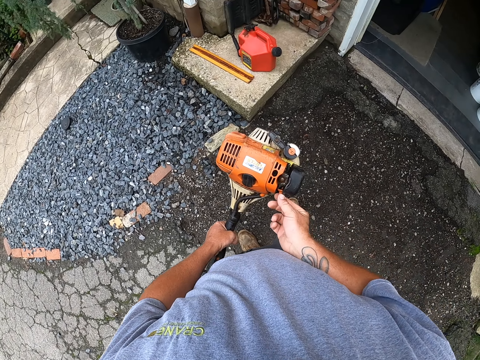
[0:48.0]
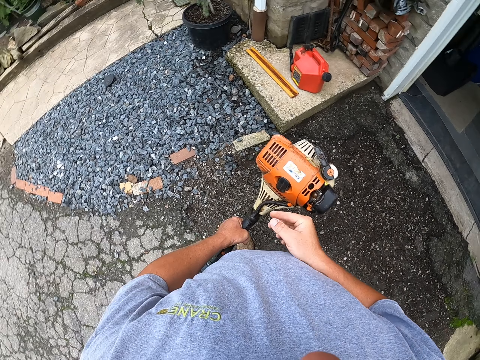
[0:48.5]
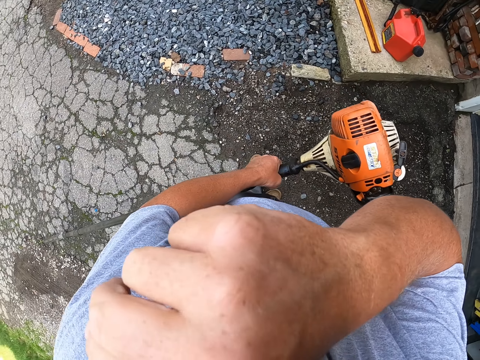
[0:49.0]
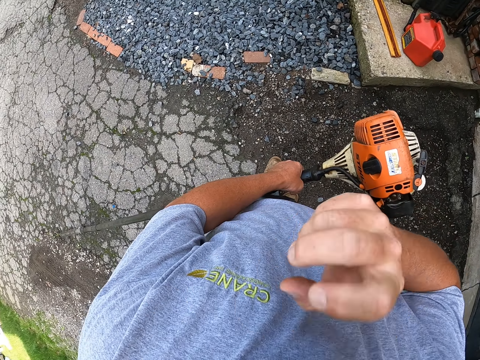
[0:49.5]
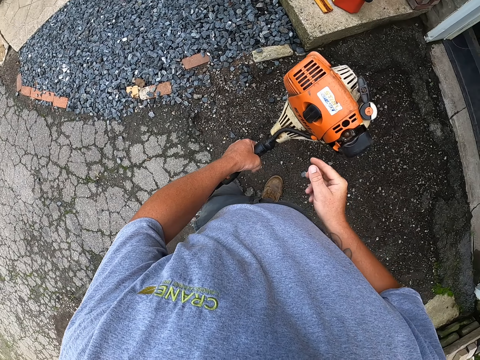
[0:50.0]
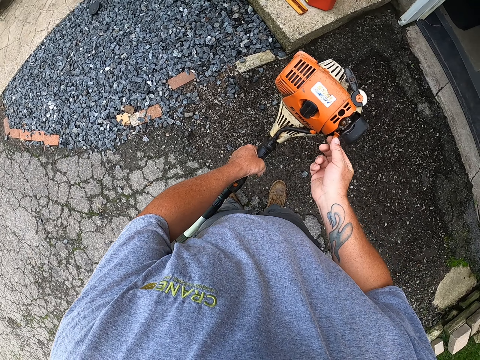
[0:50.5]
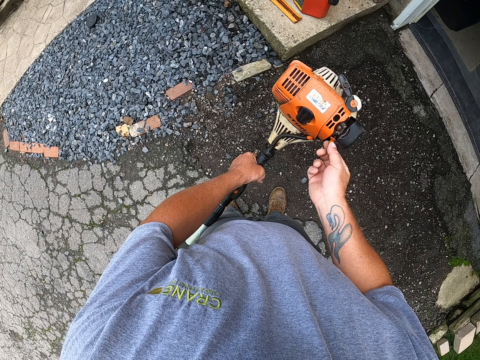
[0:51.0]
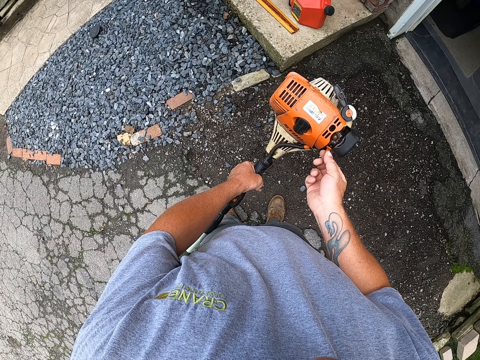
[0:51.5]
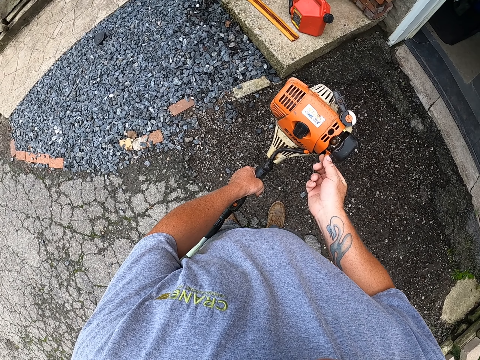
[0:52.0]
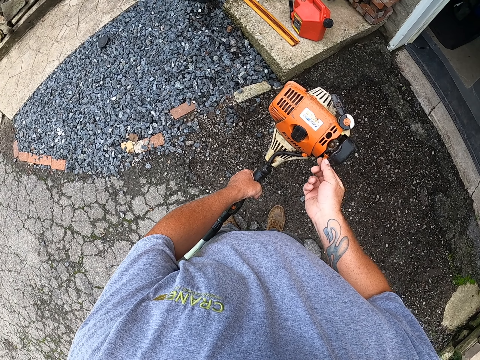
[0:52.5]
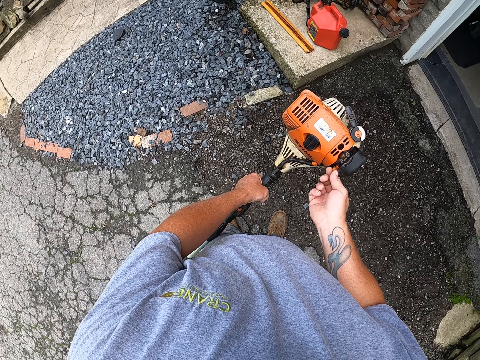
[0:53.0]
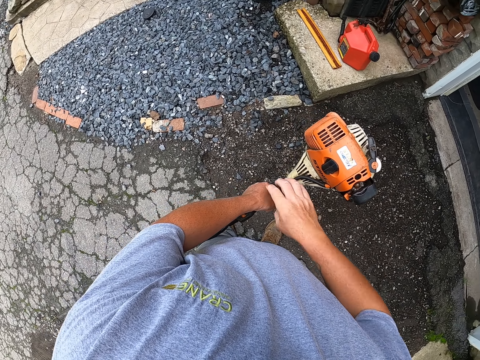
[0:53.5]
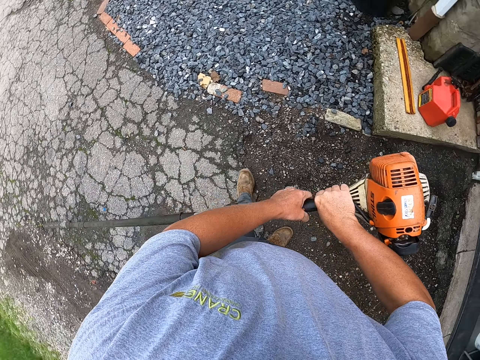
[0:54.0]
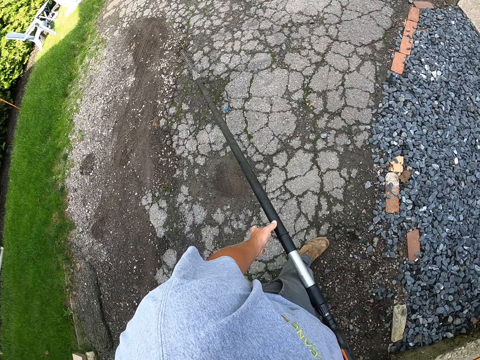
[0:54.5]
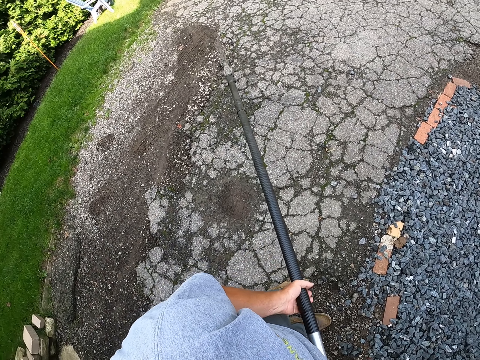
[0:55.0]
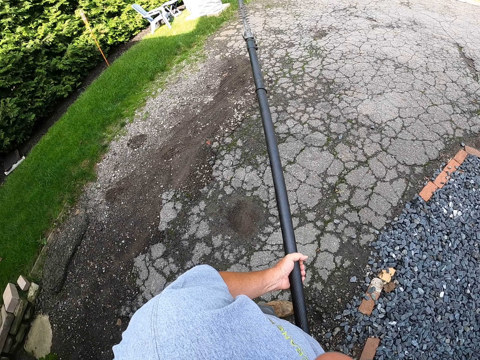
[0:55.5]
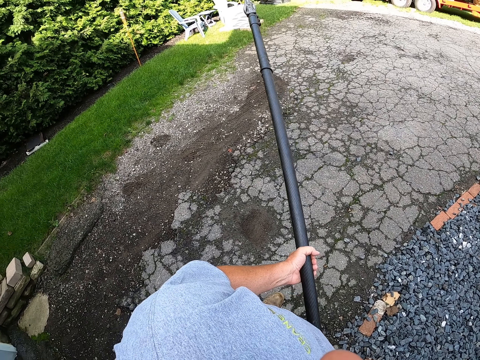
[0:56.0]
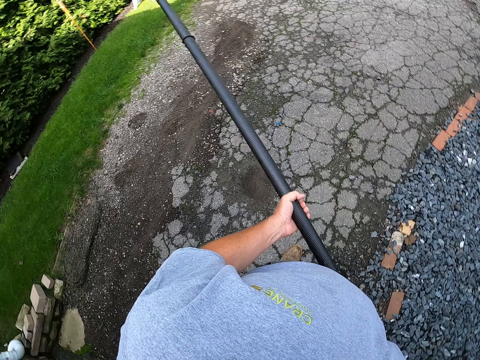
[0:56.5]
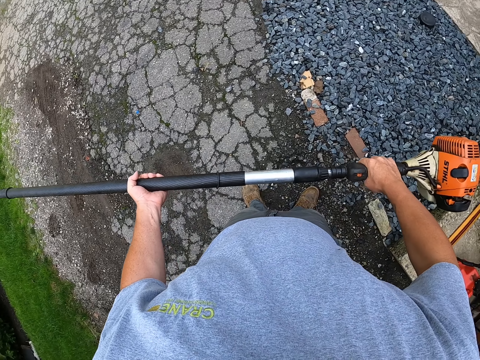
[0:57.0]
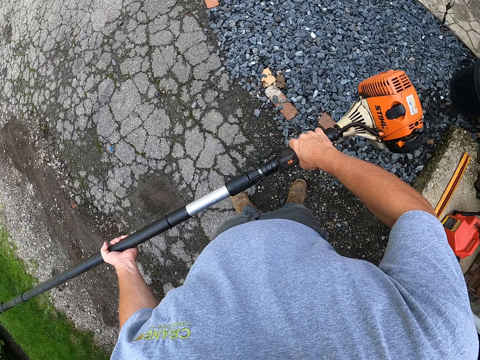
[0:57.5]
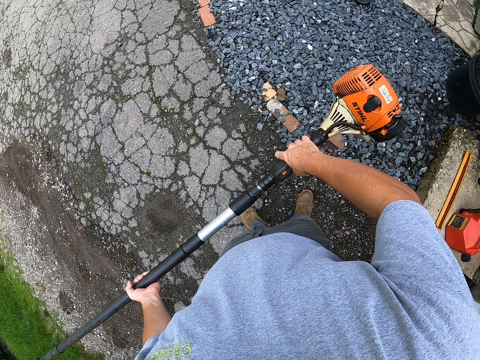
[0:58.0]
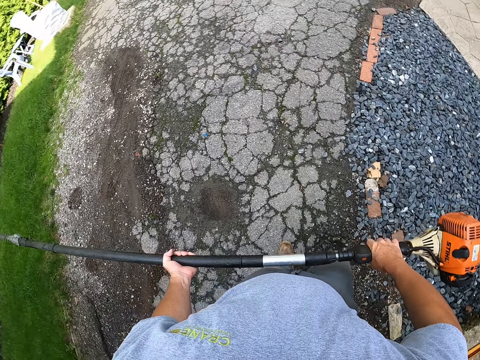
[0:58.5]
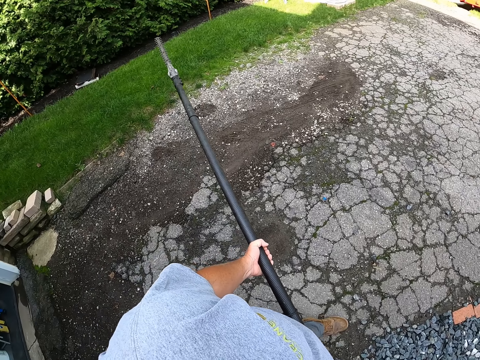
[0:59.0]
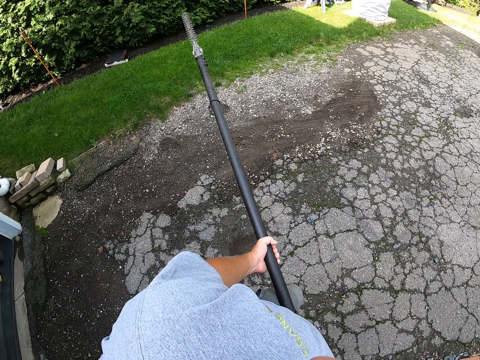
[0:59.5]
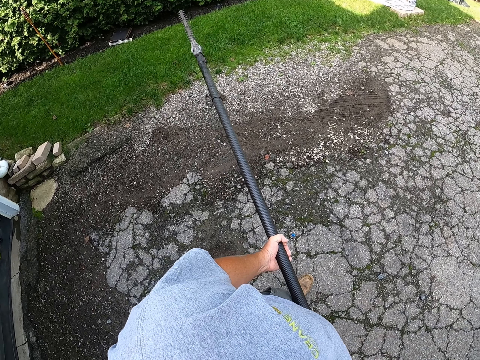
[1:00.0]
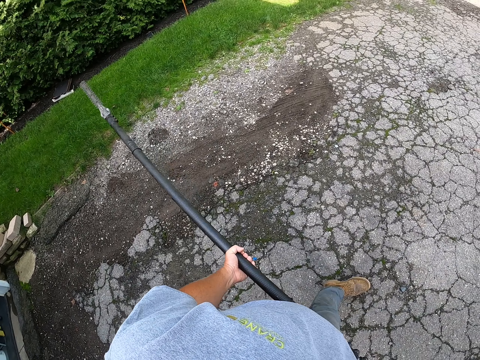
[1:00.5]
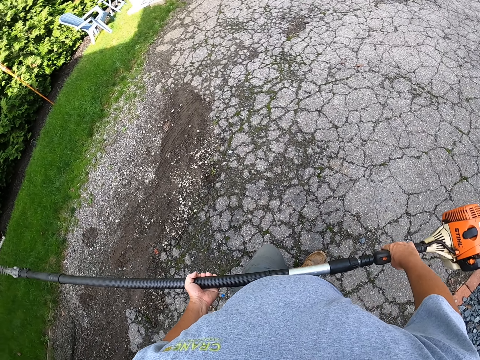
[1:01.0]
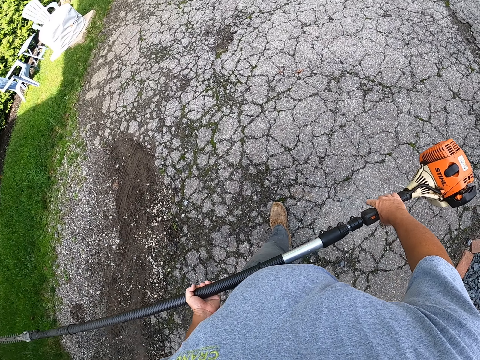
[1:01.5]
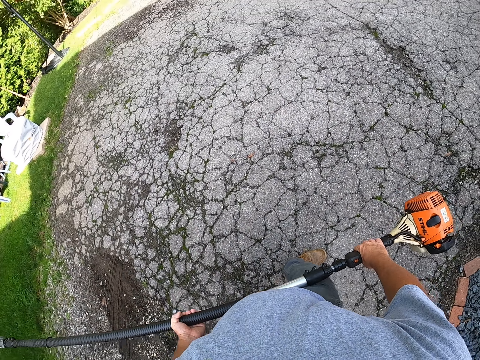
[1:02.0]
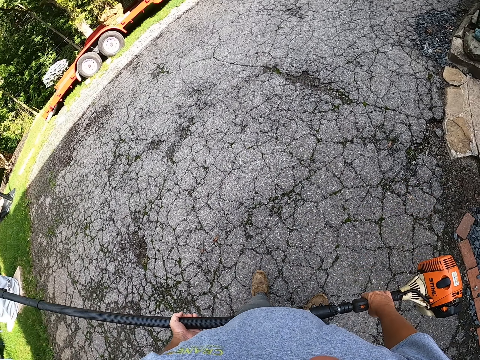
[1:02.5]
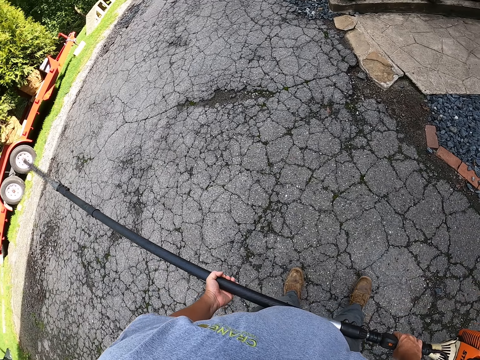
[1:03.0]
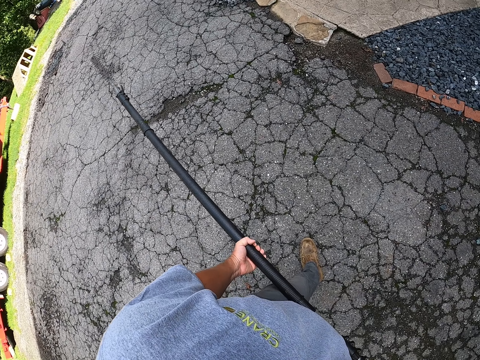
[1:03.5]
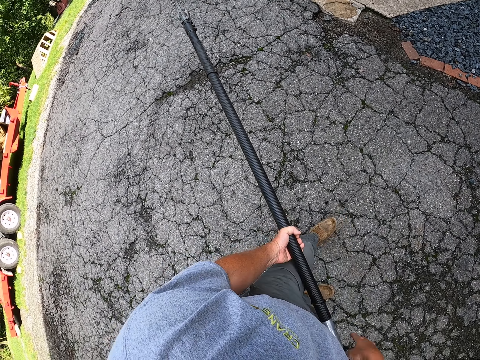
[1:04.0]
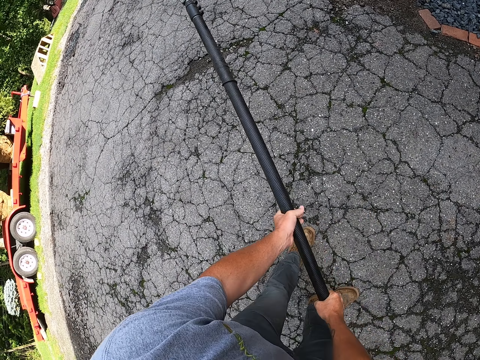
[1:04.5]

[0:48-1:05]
The camera wearer wipes their face. They touch the hedge trimmer. They carry the hedge trimmer. They walk carrying the garden trimmer.

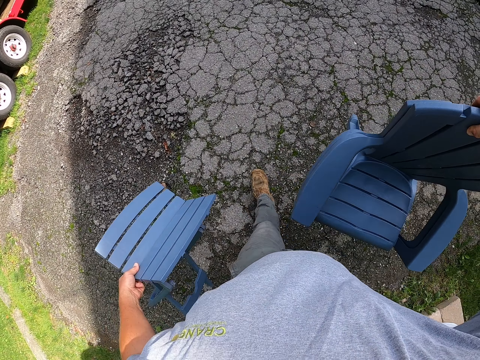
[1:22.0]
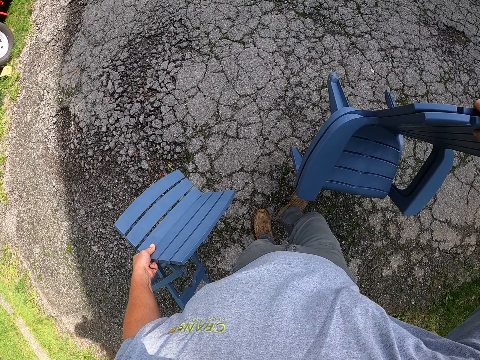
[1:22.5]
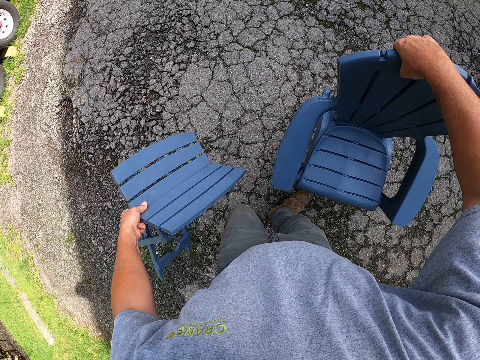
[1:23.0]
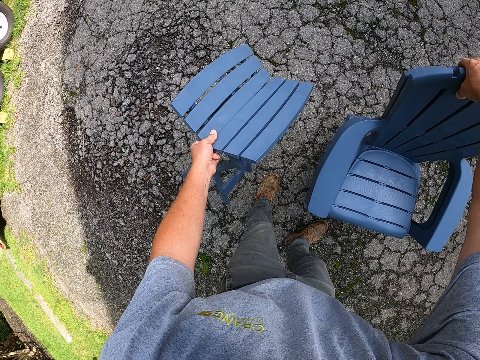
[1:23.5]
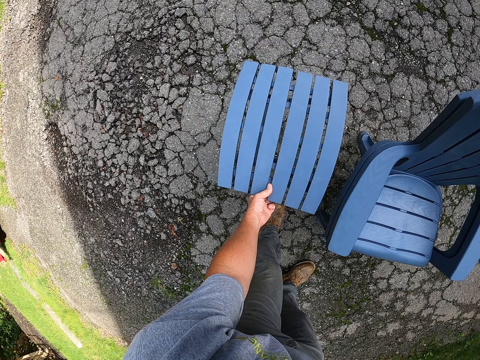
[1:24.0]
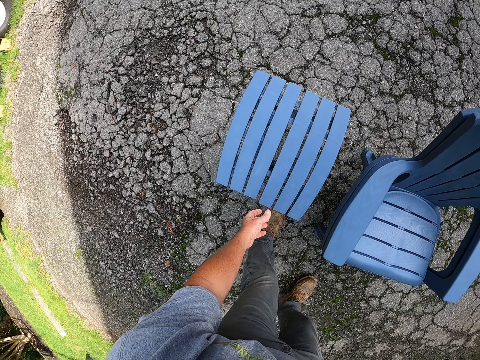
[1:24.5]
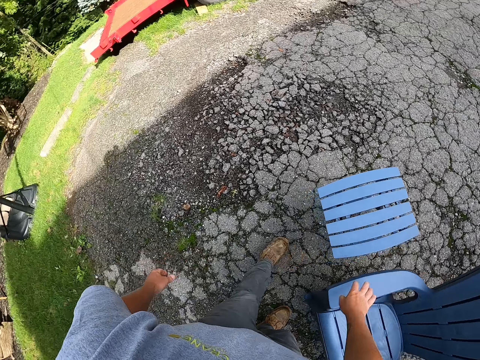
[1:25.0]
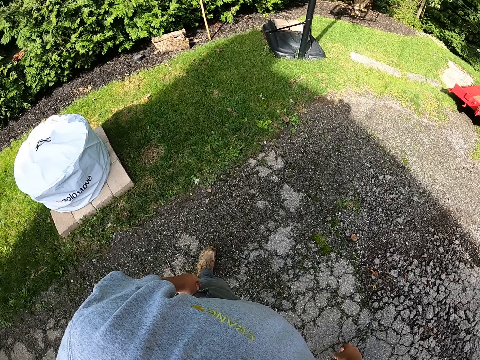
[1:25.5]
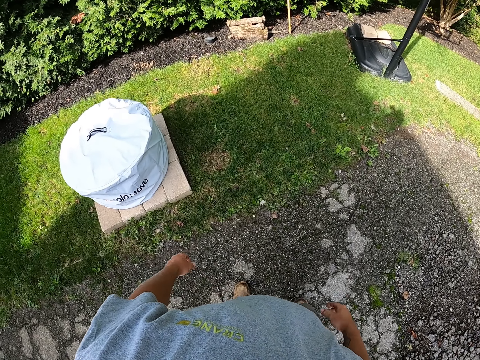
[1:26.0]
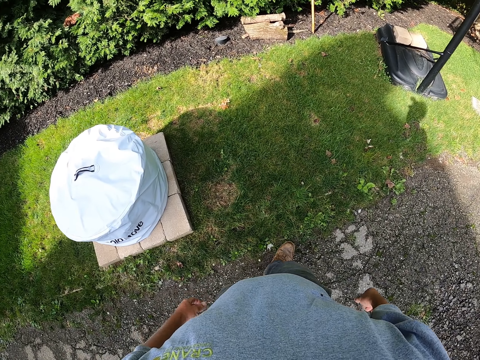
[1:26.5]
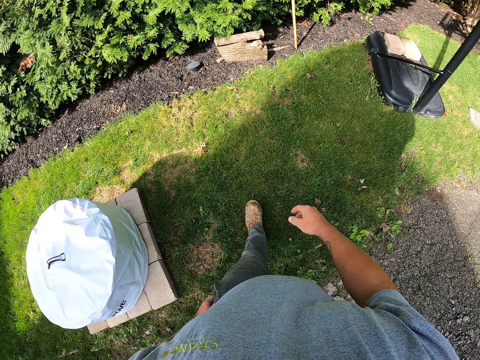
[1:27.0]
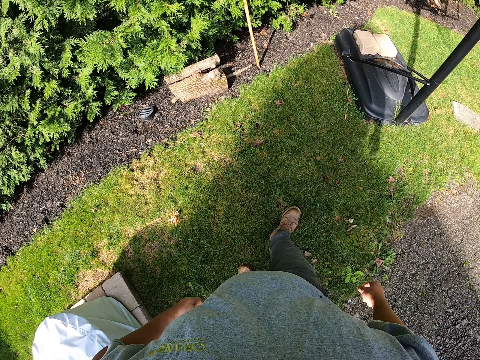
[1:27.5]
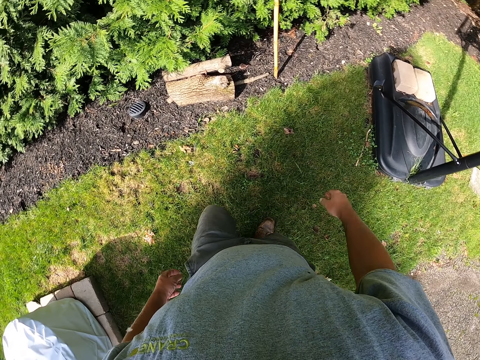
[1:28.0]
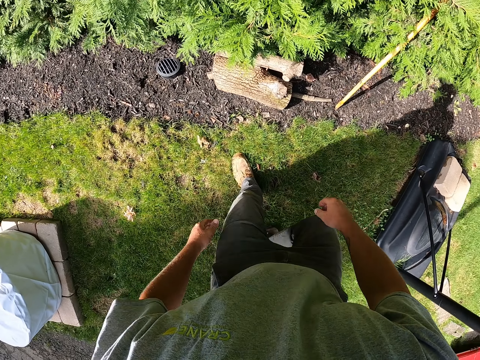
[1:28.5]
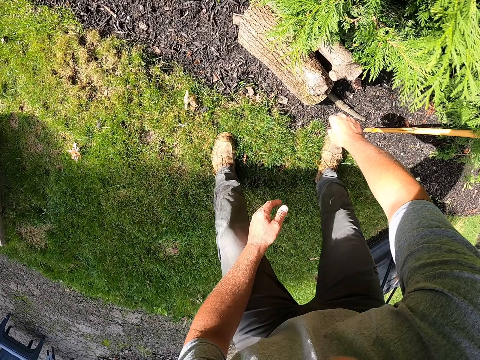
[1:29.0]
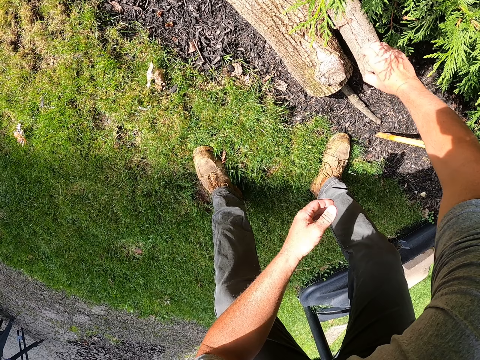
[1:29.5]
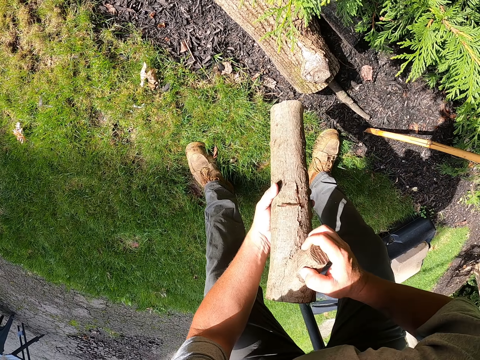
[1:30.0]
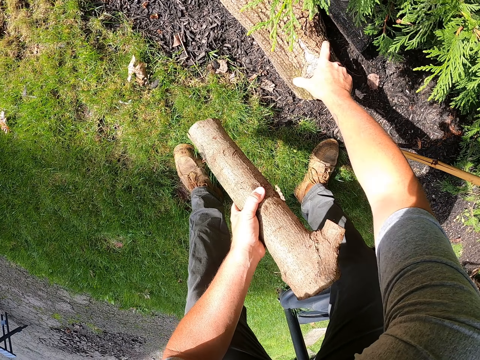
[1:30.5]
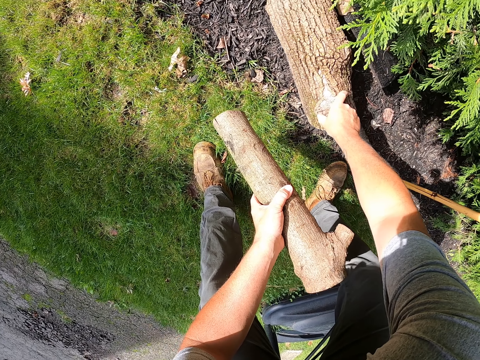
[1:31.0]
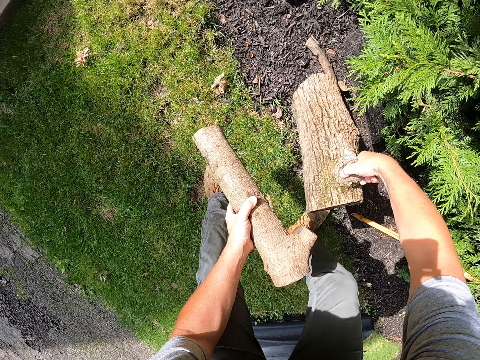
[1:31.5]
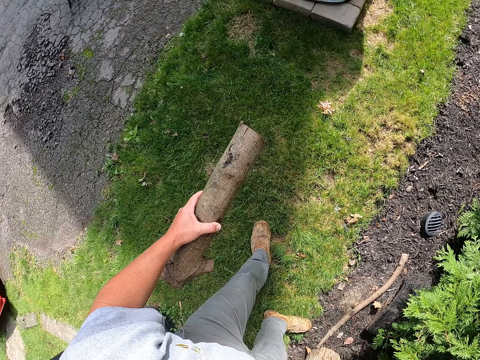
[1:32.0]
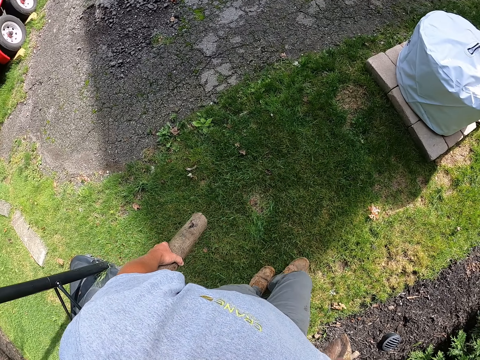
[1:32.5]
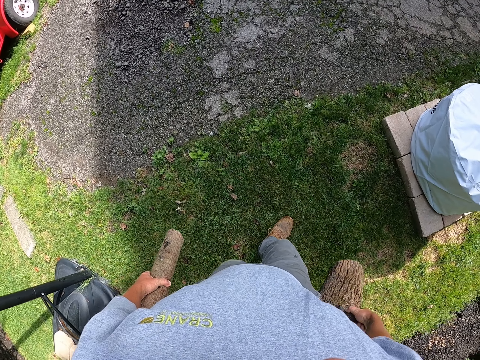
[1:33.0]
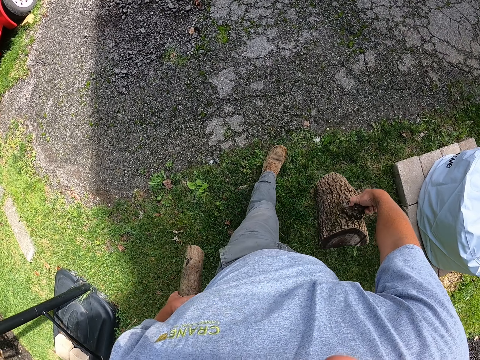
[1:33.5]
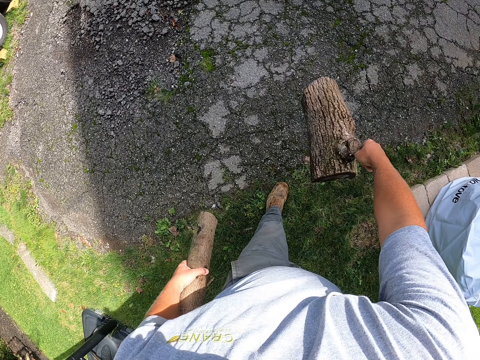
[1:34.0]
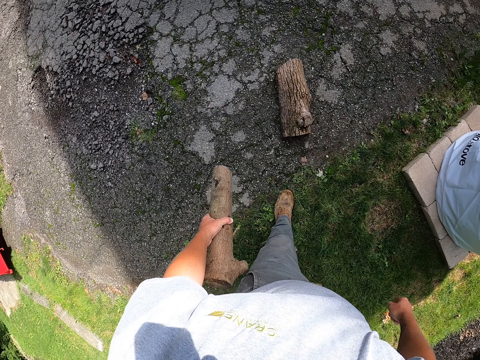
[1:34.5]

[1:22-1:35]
The camera wearer puts the chairs and stool down. They walk around. They pick up logs. They walk around. They carry the logs and drop the logs down.
